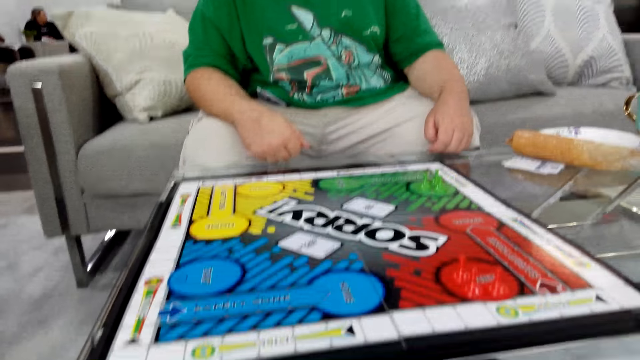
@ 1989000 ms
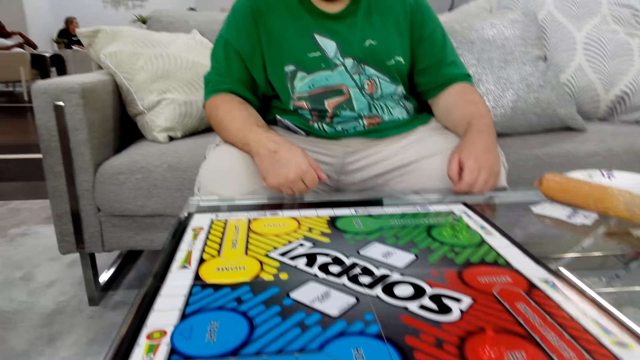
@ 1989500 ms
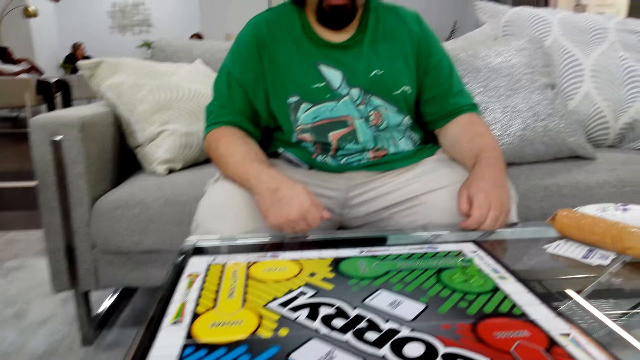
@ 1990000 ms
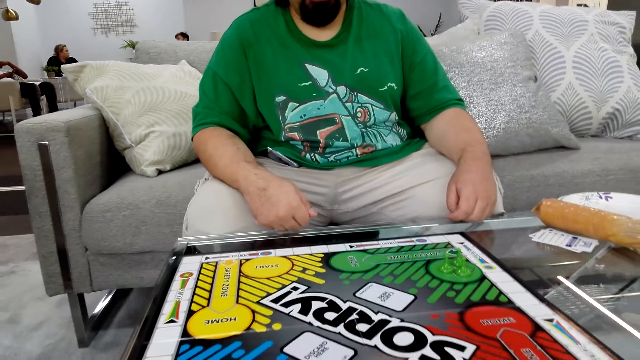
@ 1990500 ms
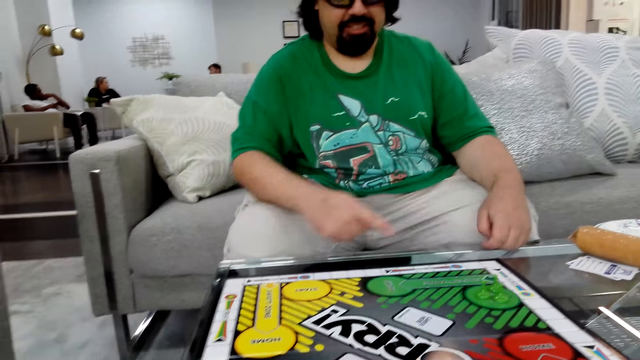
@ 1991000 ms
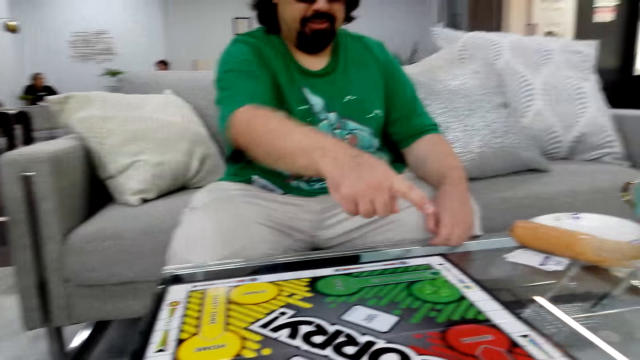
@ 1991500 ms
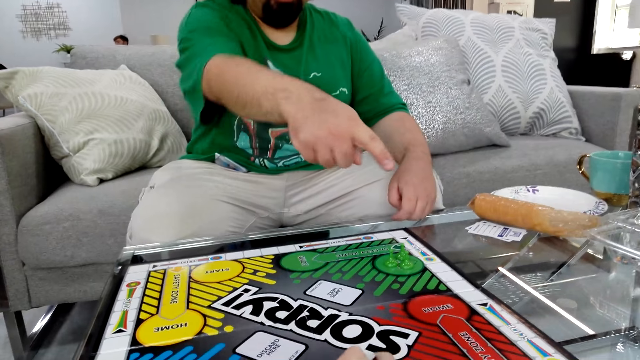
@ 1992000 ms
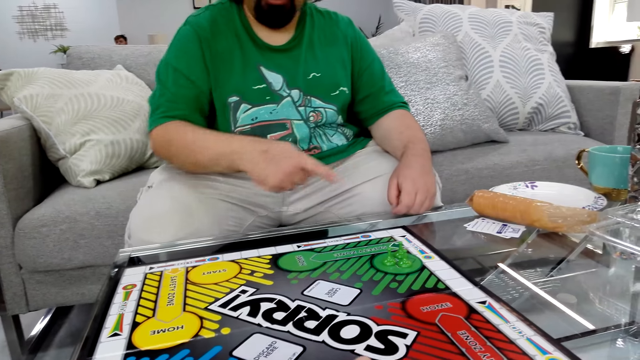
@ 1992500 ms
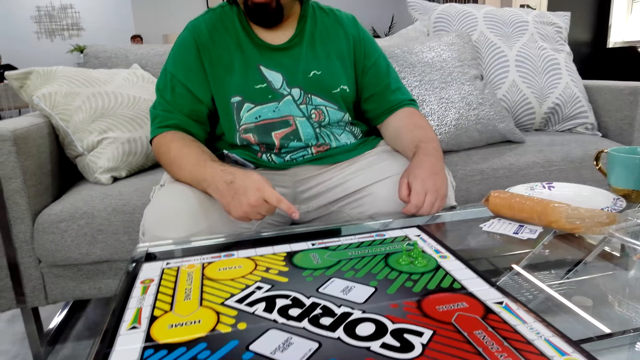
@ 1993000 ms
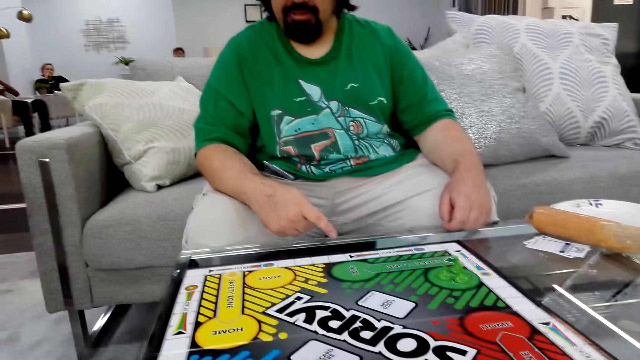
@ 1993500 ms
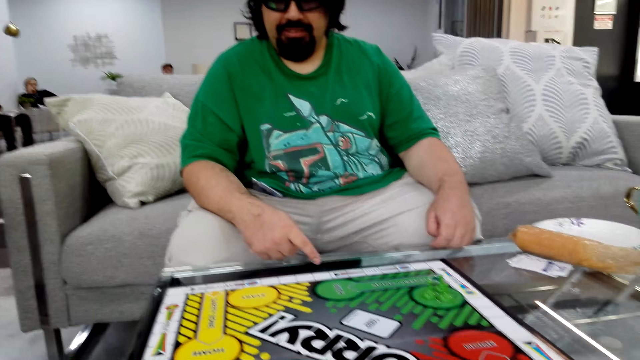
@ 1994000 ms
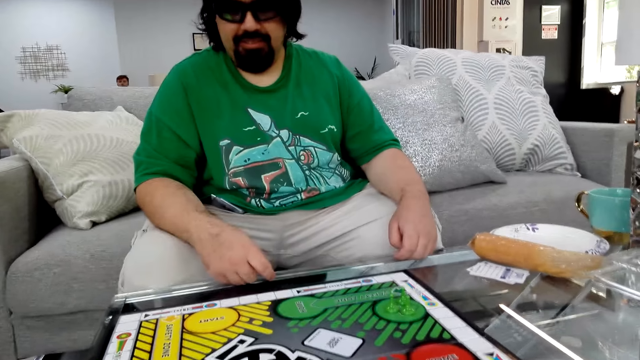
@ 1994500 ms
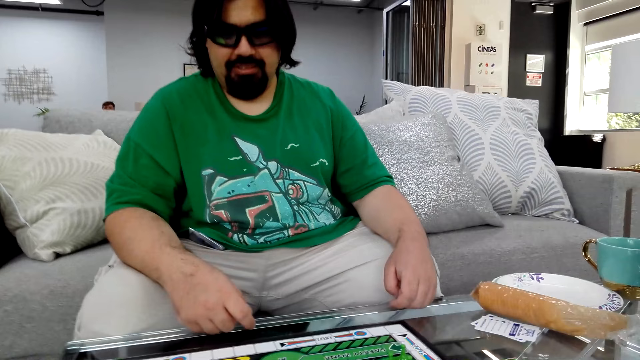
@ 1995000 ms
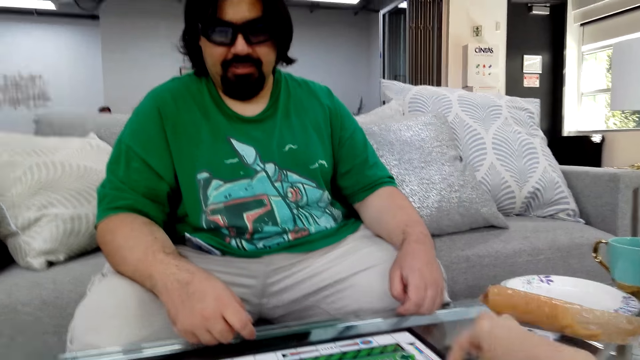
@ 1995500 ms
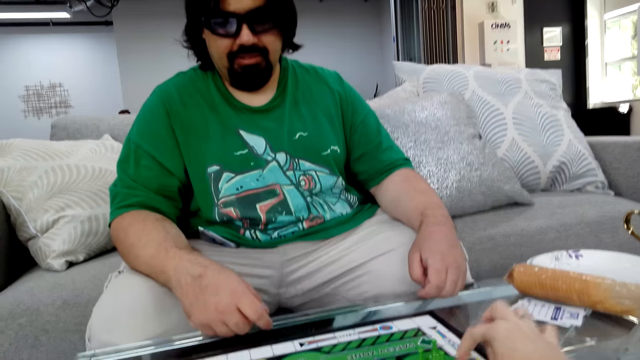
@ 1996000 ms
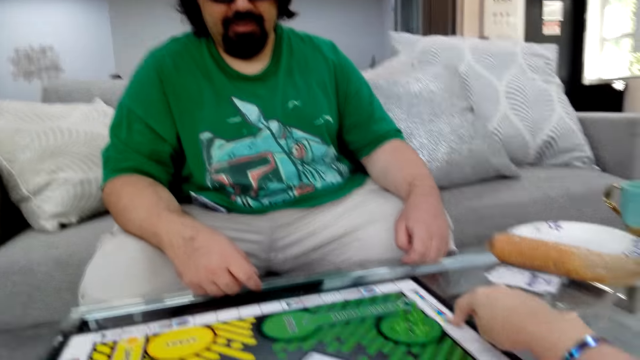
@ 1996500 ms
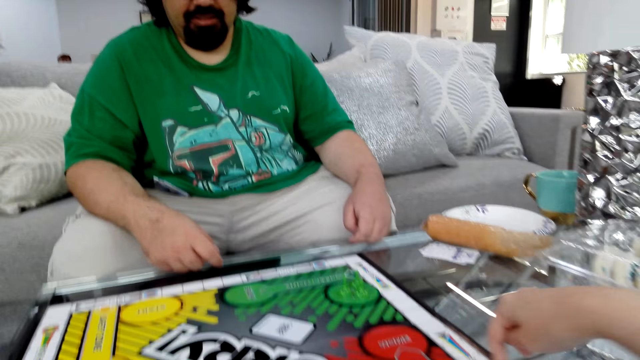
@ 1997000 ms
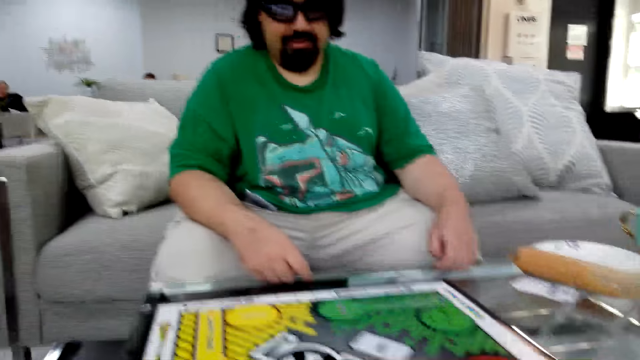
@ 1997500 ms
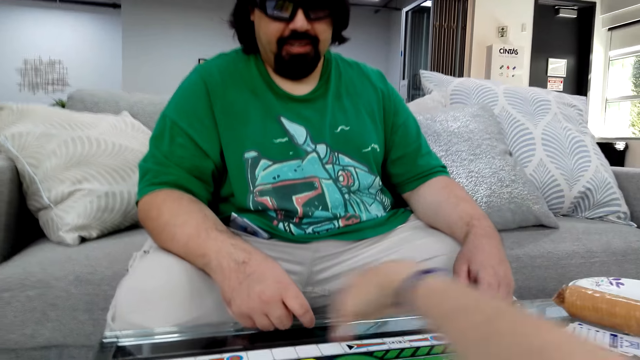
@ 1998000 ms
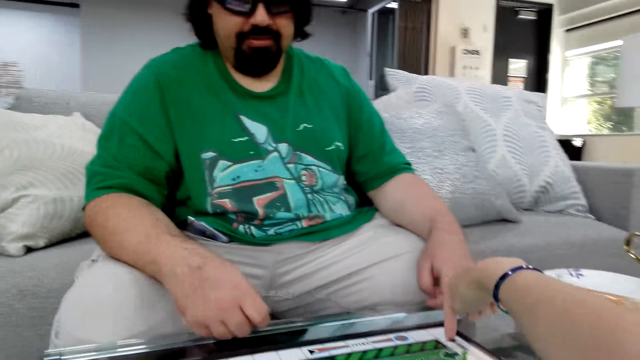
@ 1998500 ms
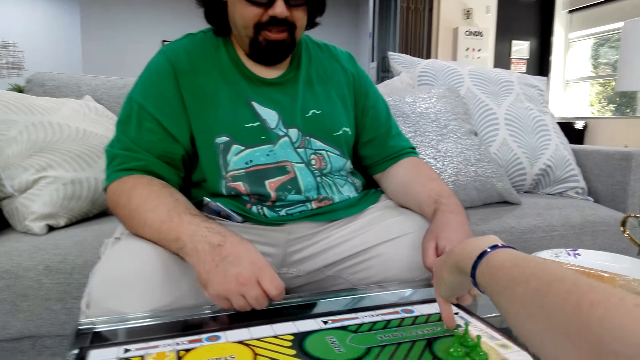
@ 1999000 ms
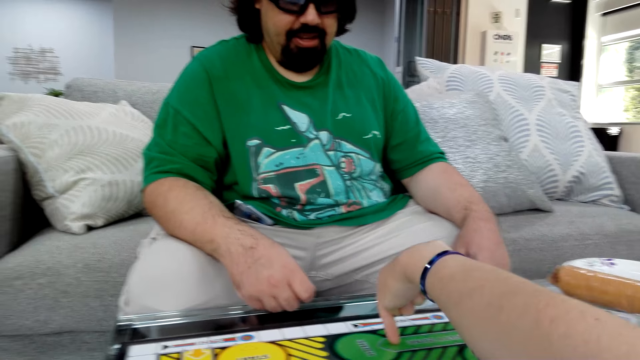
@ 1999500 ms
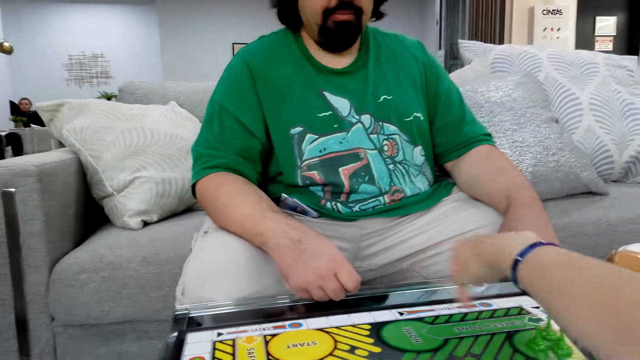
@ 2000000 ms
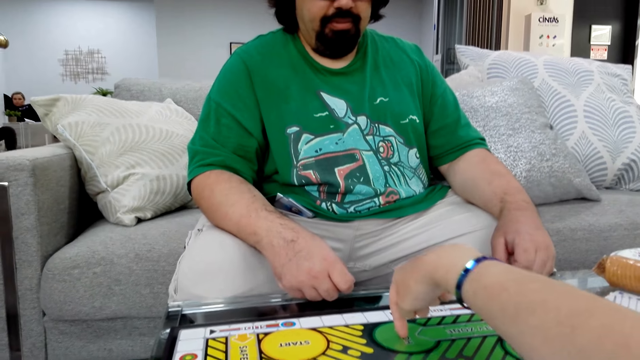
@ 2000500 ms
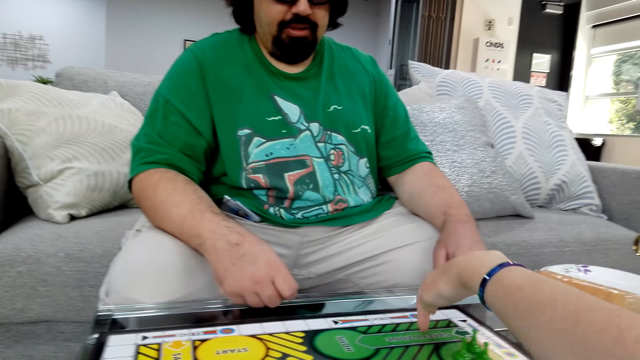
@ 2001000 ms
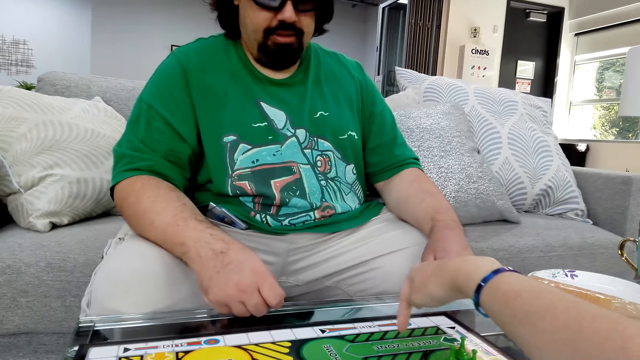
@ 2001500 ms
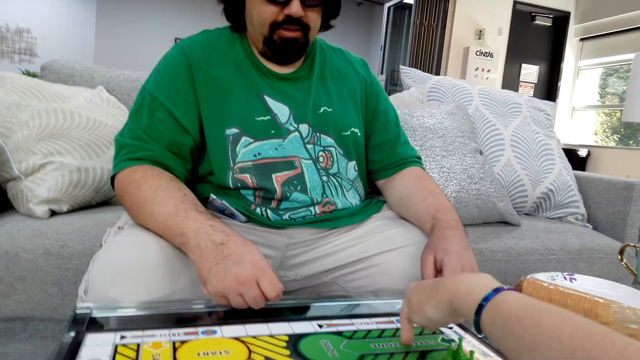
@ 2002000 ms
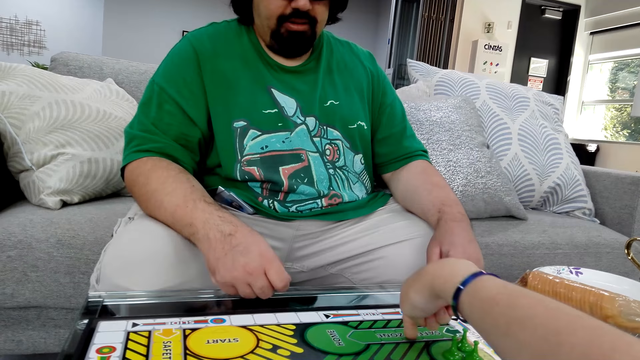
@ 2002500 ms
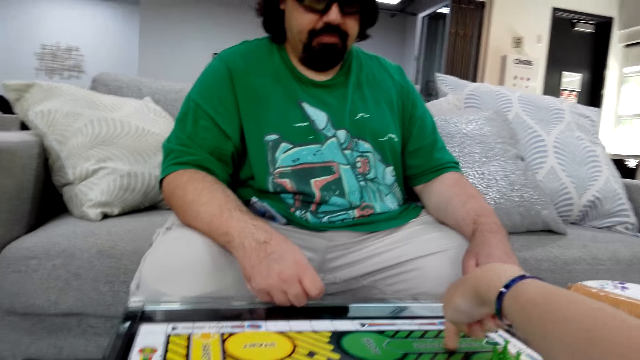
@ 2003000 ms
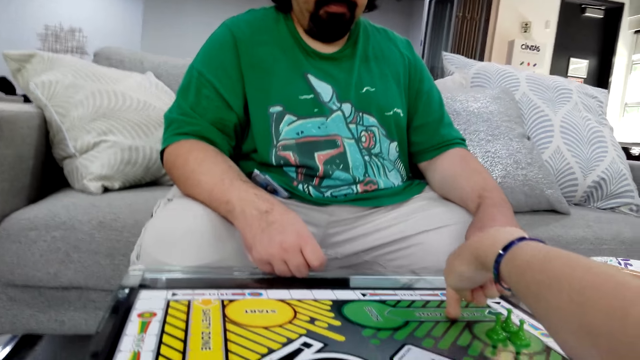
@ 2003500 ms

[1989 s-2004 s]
The camera wearer places cards on the game board. They point at the board game piece on the table. They explain how to play the Sorry game.

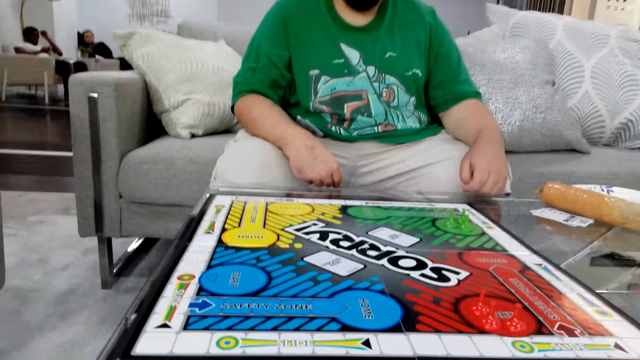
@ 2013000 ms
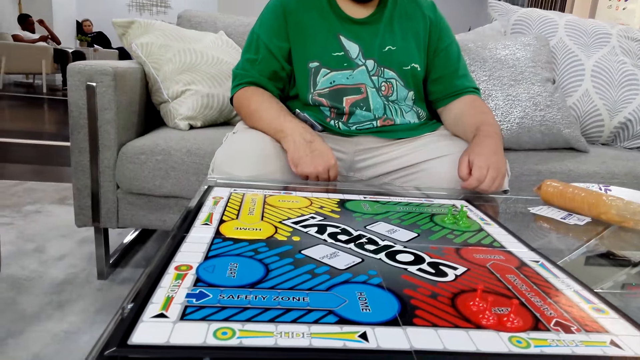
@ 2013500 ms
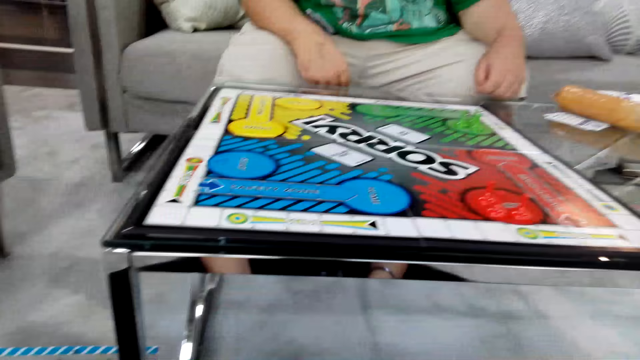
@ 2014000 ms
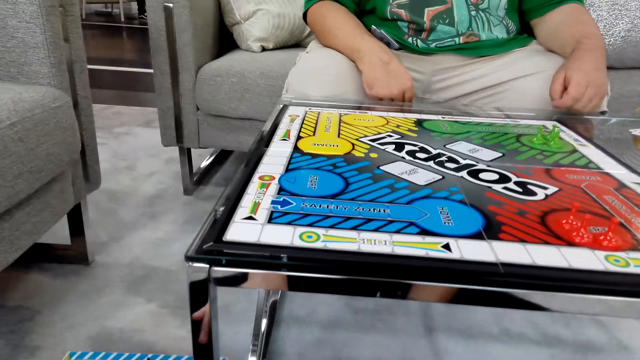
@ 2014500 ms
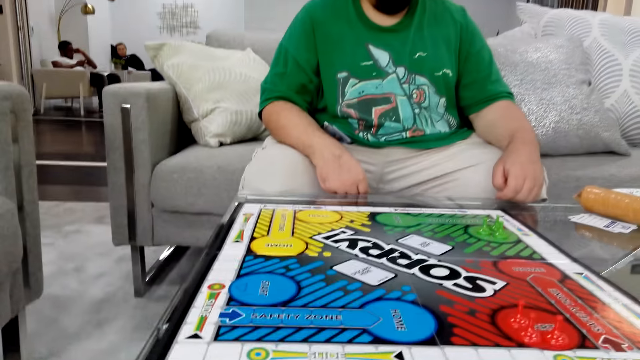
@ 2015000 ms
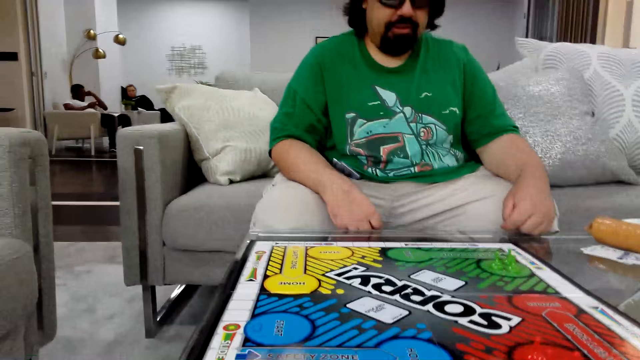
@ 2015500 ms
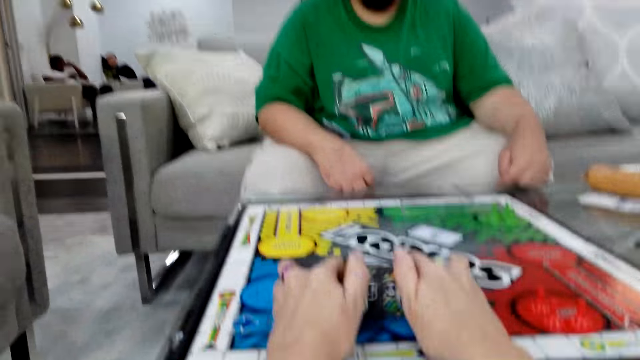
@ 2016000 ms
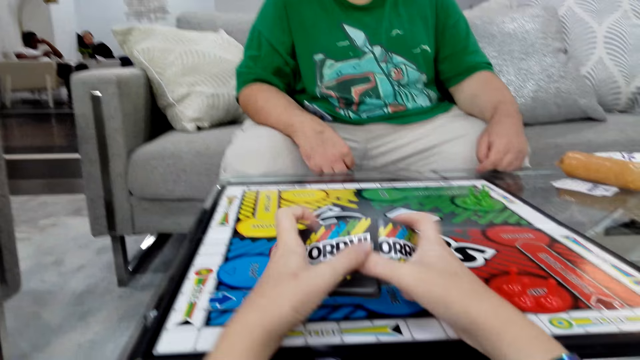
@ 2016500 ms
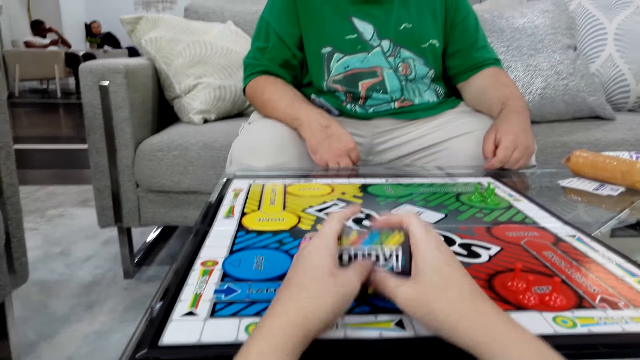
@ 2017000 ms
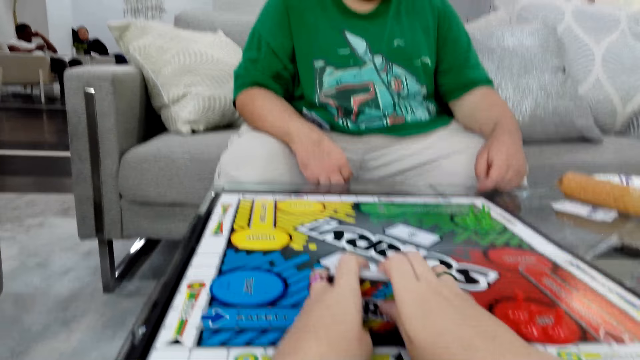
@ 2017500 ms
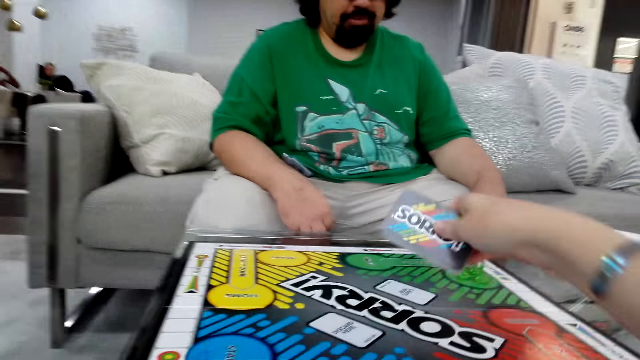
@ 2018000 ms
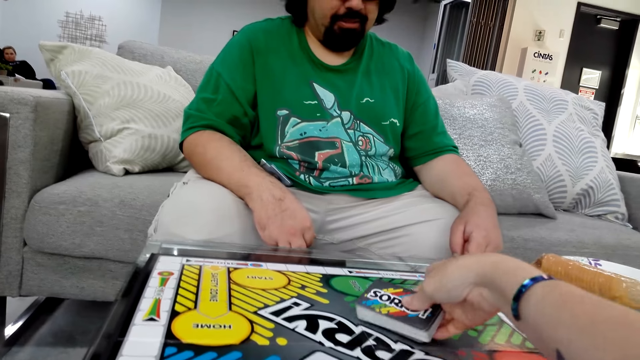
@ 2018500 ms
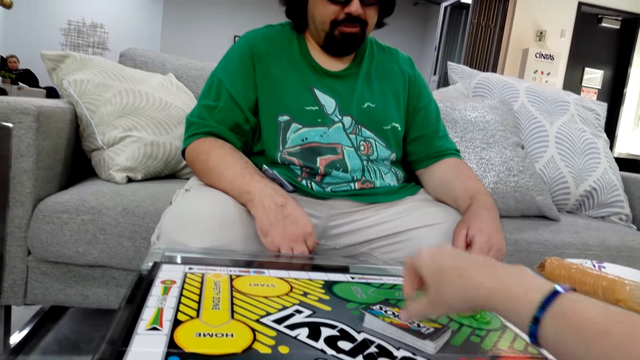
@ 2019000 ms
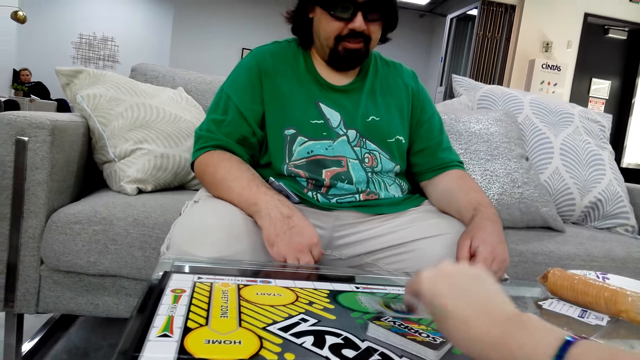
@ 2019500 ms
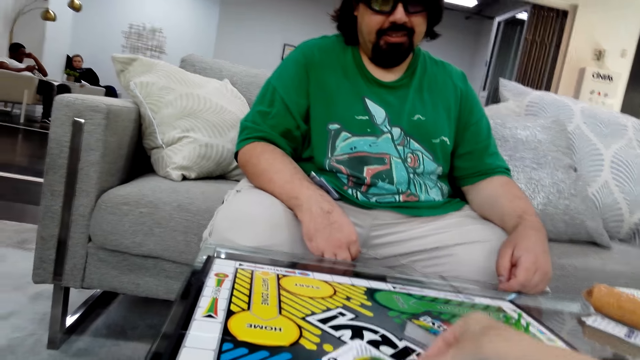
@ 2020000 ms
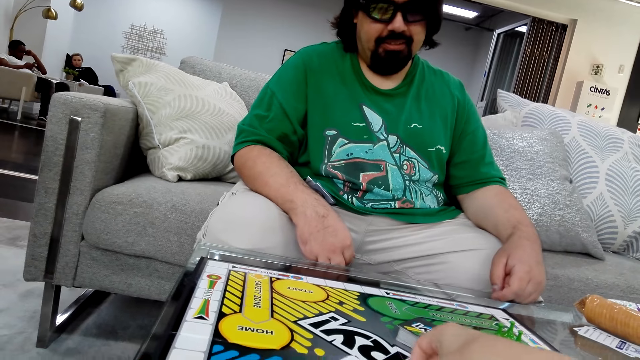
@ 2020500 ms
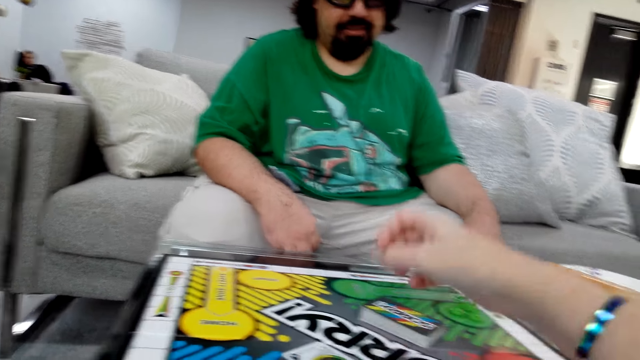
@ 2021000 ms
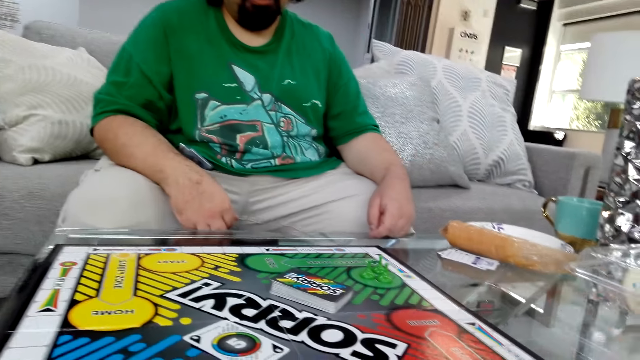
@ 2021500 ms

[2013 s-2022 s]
The camera wearer holds the poker cards. They arrange the game cards. They put the game cards on the board. They pick one card and put the card on the board.
